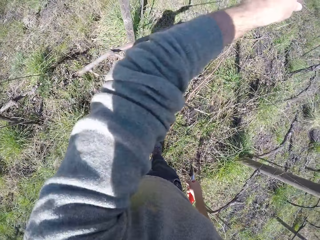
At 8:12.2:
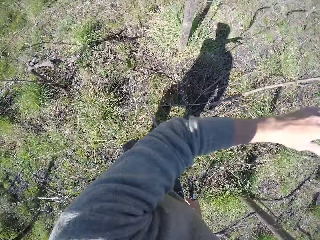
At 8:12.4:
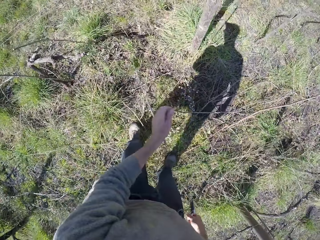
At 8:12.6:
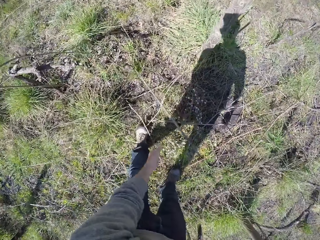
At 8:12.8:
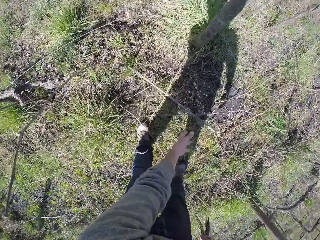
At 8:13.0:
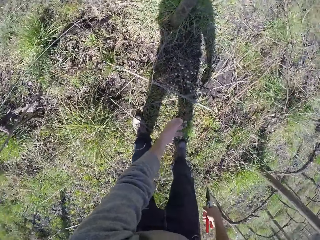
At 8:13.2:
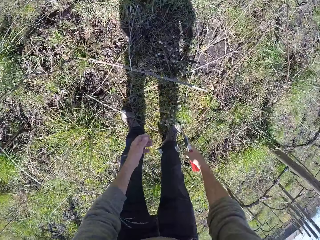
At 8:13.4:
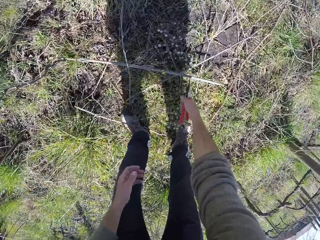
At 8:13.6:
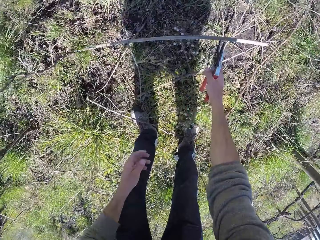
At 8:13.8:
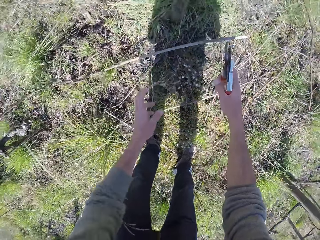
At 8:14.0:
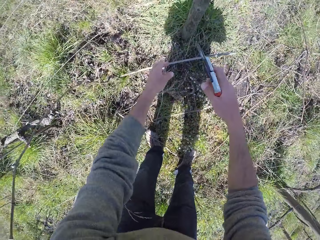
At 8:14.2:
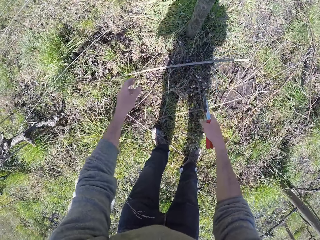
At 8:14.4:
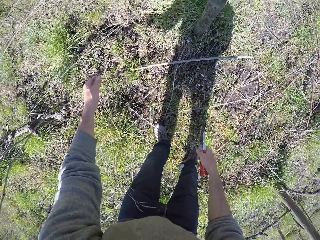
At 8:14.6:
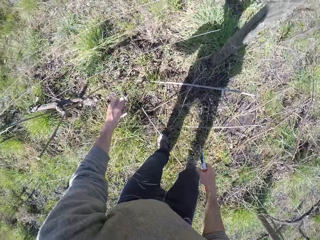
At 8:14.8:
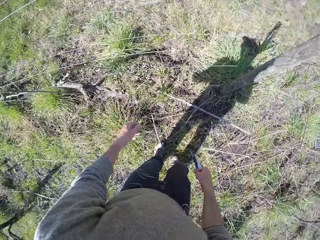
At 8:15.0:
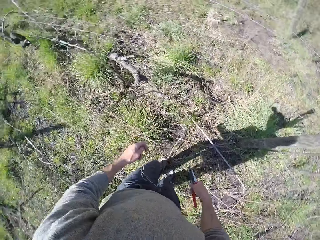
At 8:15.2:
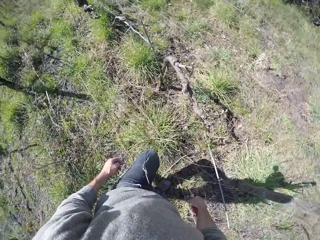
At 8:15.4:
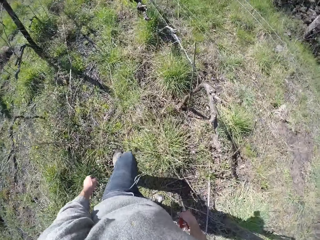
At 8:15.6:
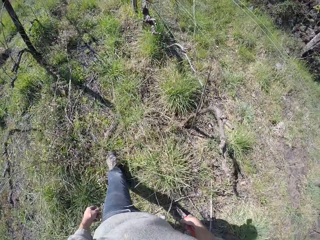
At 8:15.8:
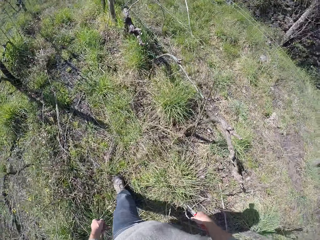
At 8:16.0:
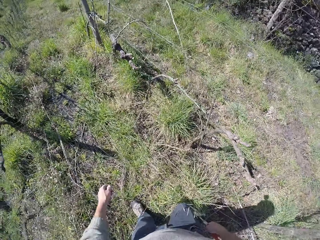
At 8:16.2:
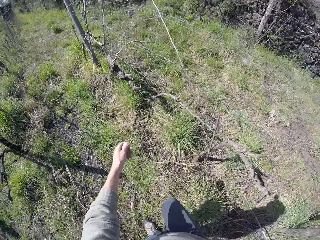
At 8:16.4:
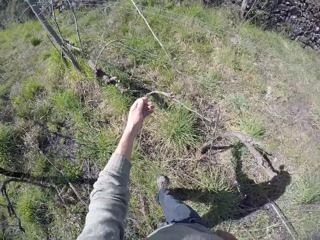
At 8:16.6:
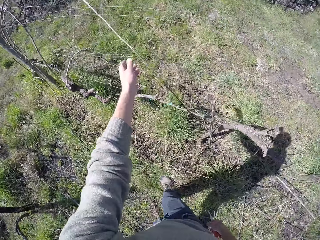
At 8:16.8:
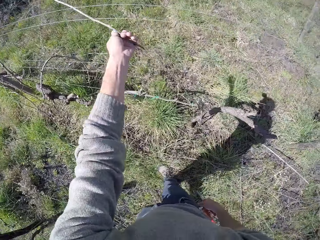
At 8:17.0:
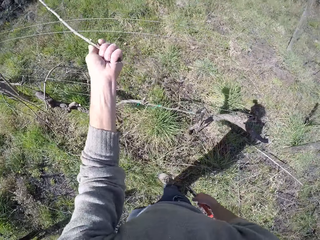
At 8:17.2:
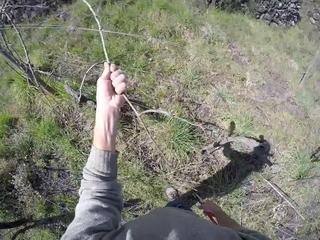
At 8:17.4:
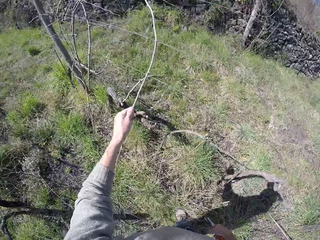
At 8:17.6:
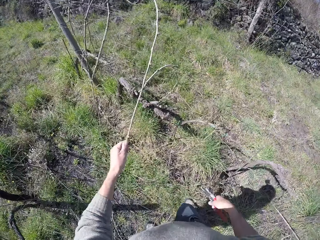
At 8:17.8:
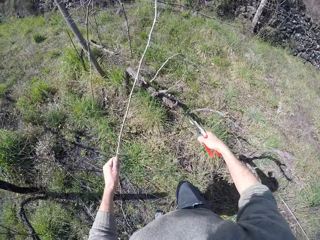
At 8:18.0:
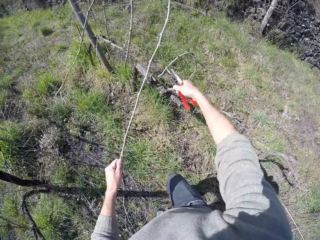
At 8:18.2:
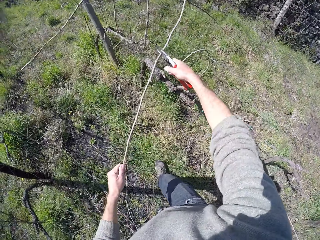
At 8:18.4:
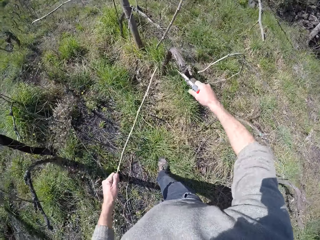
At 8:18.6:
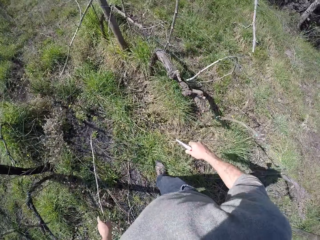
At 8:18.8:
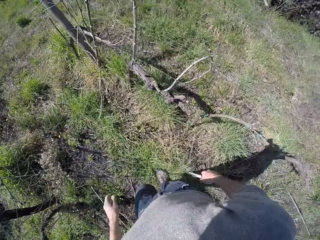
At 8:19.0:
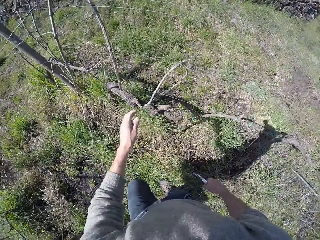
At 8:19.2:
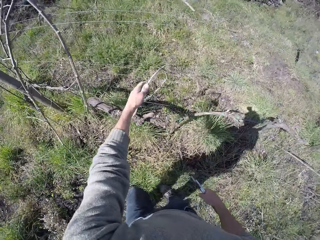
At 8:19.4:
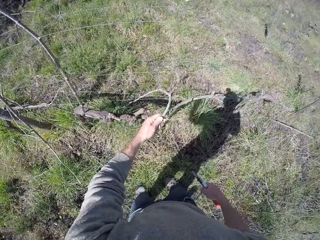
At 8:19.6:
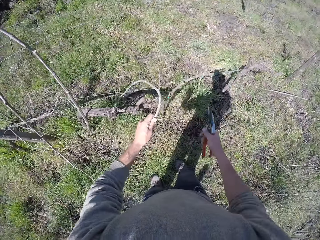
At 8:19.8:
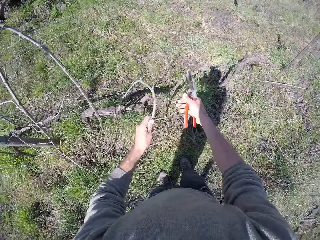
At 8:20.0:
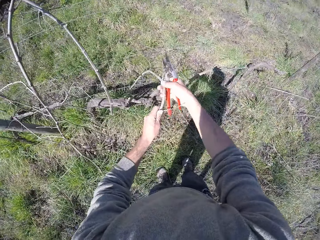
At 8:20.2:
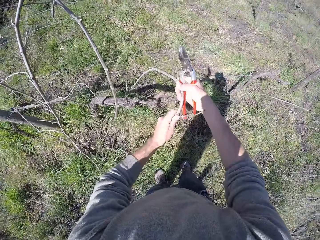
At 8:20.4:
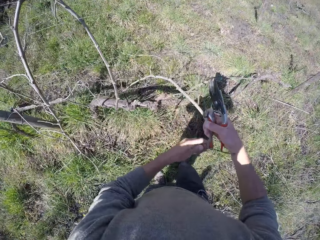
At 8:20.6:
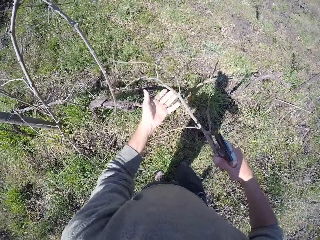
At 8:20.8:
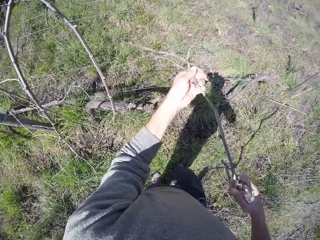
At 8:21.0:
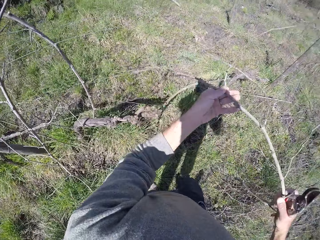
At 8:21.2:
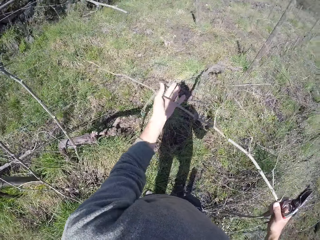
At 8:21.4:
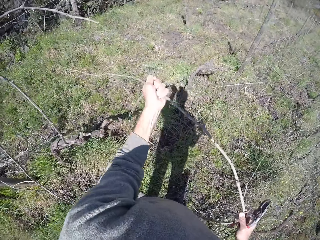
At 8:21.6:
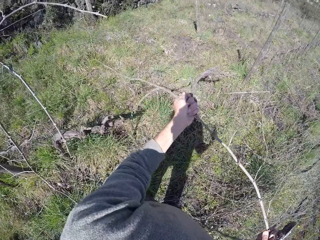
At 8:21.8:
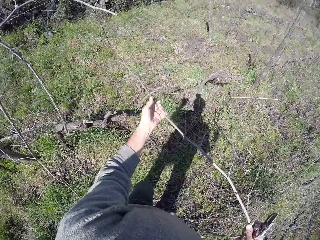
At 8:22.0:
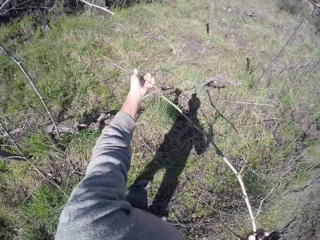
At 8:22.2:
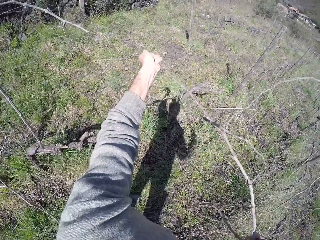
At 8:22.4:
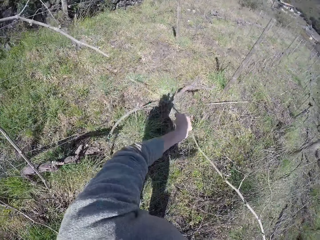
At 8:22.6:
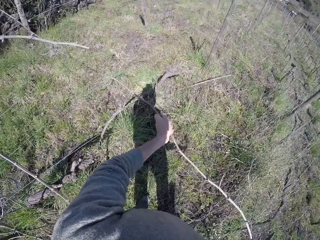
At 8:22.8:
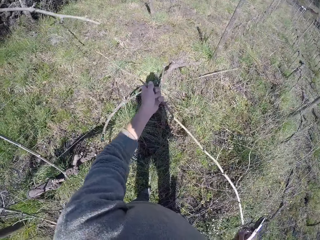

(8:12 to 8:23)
The camera wearer drops the tree branch on the floor with his left hand. He picks the wood. He walks around. He picks the wood. He pulls the tree branch with his left hand. He cuts the tree branch with the pliers in his right hand. He drops the tree branch on the floor with his left hand. He picks the wood. He pulls the tree branch with both hands.

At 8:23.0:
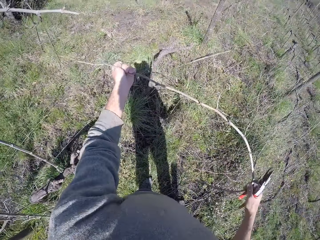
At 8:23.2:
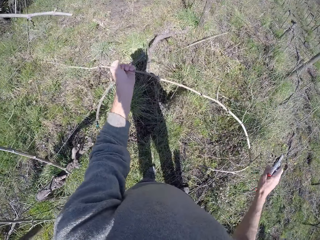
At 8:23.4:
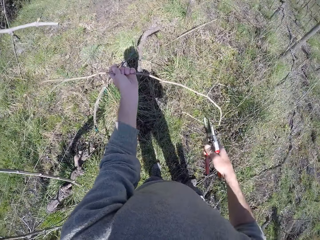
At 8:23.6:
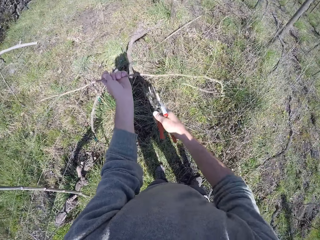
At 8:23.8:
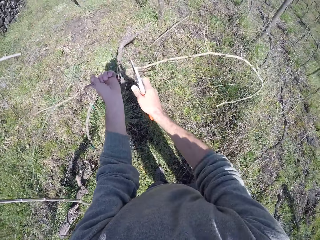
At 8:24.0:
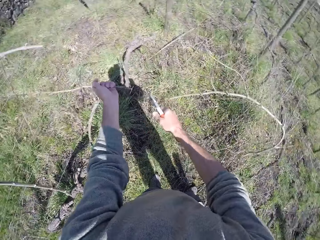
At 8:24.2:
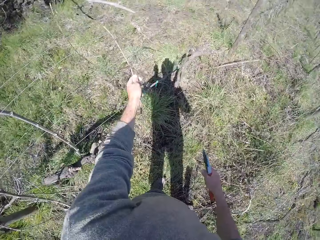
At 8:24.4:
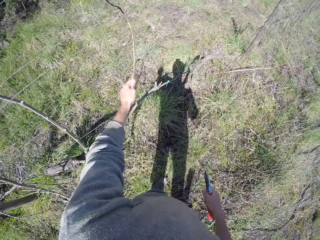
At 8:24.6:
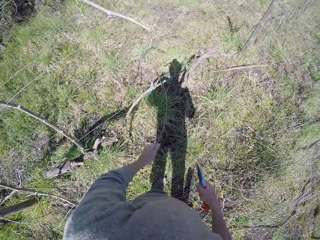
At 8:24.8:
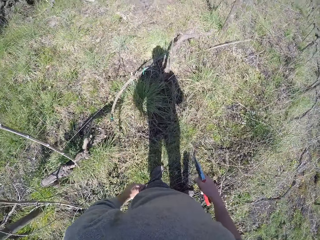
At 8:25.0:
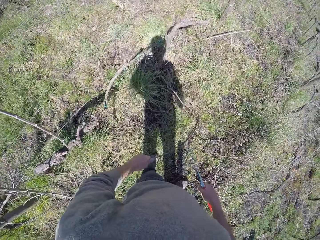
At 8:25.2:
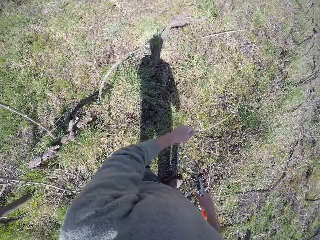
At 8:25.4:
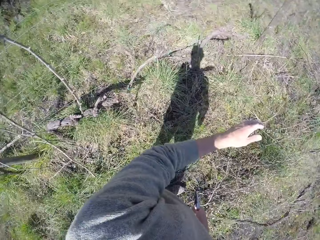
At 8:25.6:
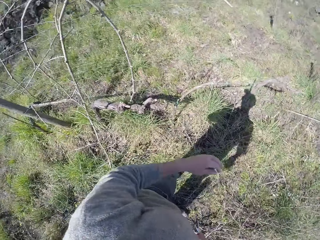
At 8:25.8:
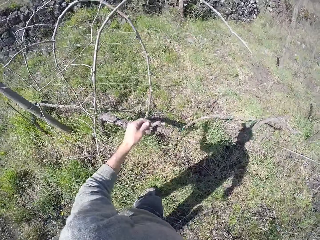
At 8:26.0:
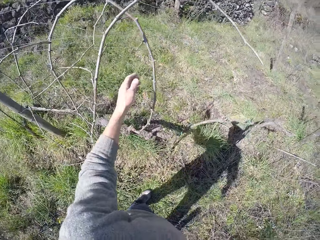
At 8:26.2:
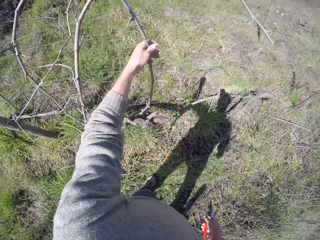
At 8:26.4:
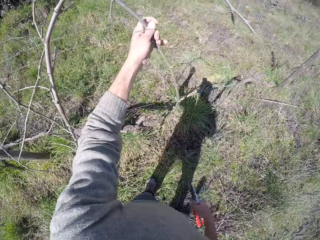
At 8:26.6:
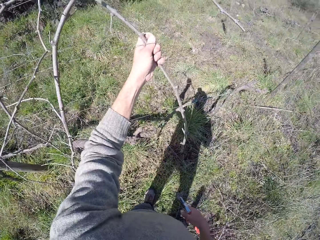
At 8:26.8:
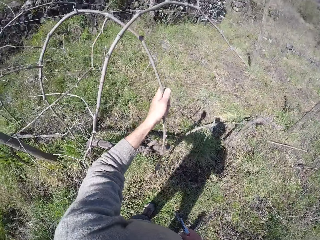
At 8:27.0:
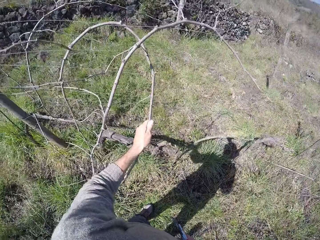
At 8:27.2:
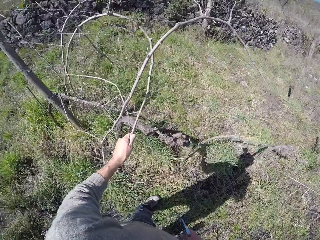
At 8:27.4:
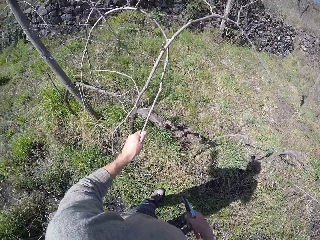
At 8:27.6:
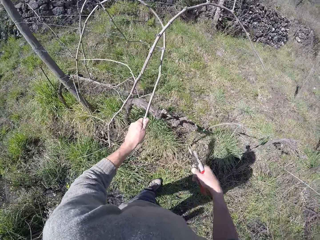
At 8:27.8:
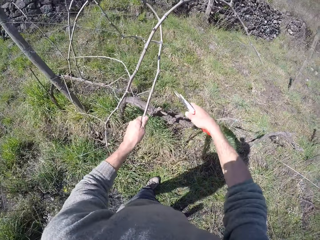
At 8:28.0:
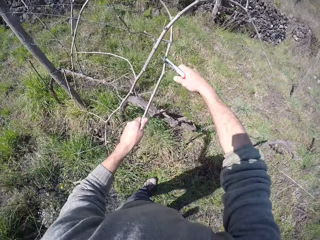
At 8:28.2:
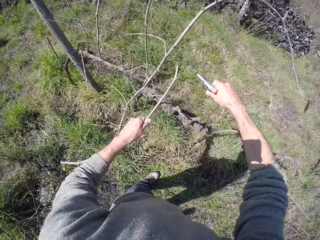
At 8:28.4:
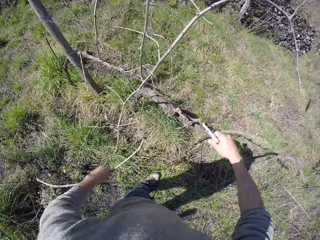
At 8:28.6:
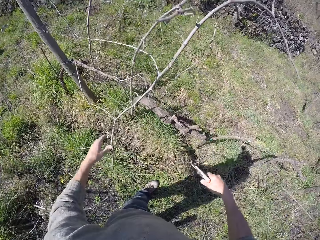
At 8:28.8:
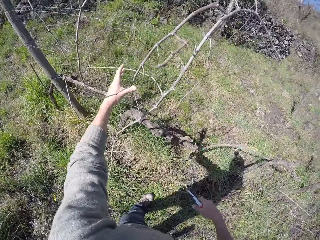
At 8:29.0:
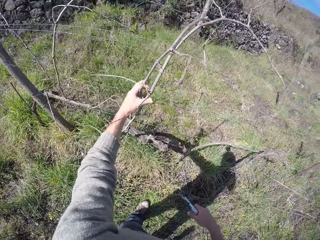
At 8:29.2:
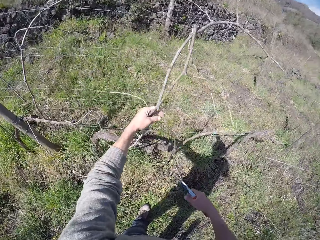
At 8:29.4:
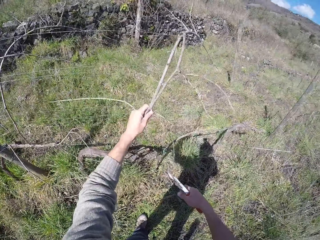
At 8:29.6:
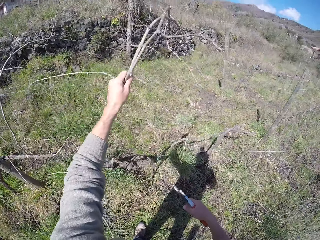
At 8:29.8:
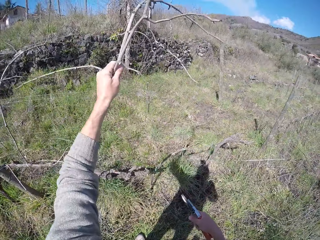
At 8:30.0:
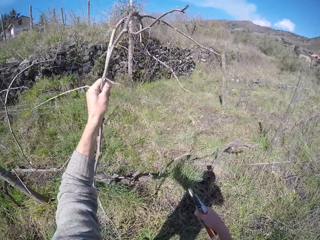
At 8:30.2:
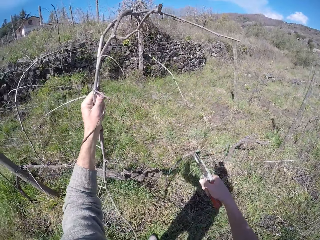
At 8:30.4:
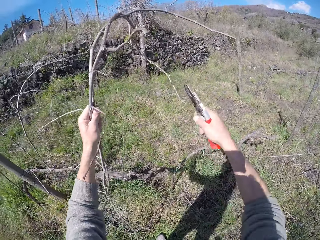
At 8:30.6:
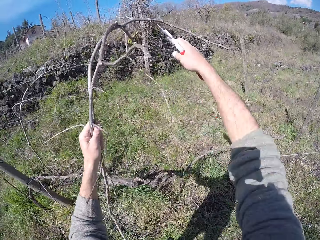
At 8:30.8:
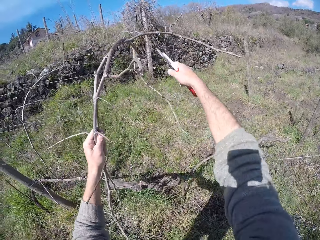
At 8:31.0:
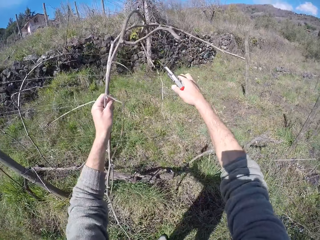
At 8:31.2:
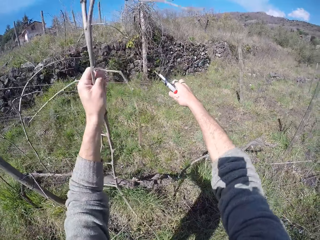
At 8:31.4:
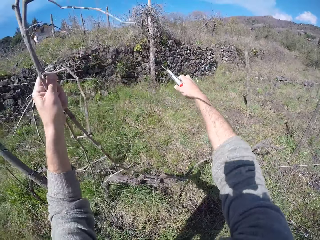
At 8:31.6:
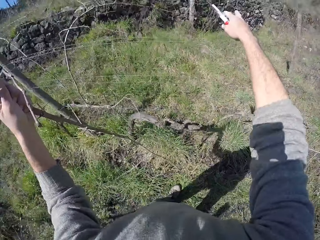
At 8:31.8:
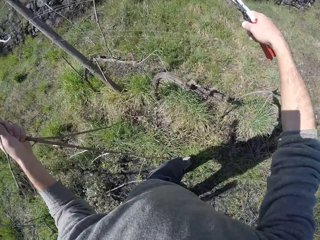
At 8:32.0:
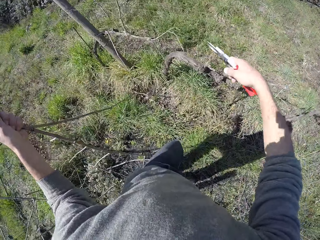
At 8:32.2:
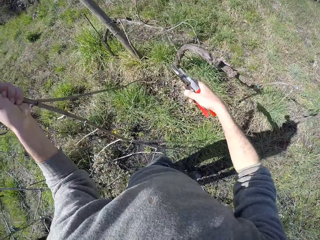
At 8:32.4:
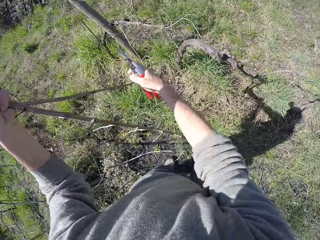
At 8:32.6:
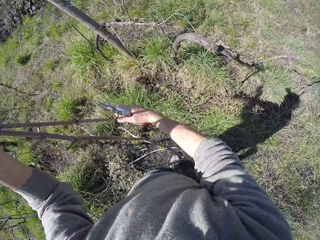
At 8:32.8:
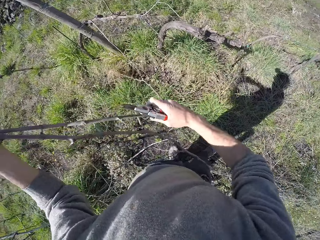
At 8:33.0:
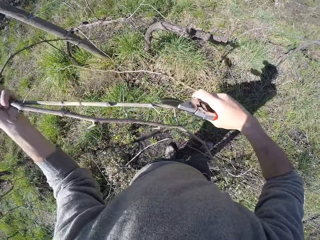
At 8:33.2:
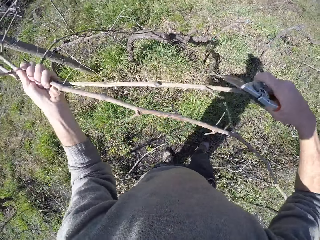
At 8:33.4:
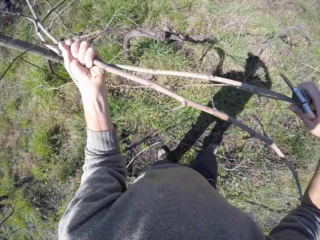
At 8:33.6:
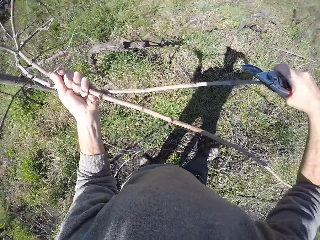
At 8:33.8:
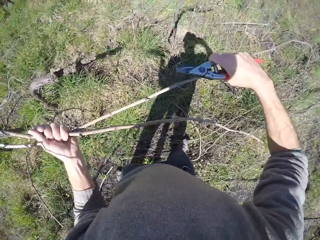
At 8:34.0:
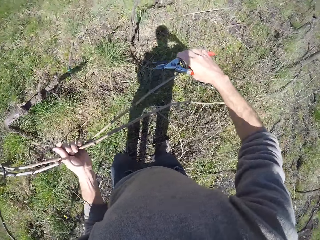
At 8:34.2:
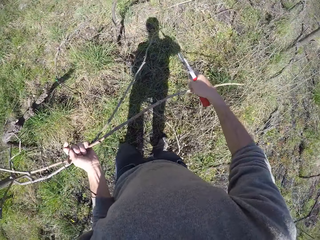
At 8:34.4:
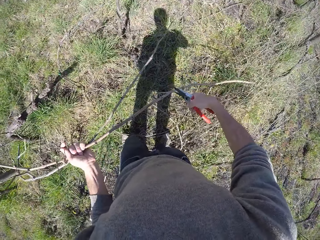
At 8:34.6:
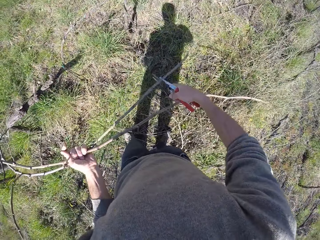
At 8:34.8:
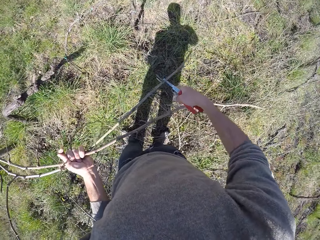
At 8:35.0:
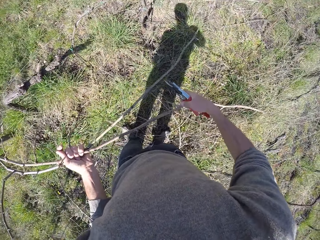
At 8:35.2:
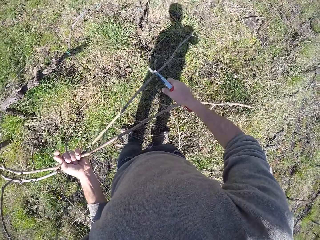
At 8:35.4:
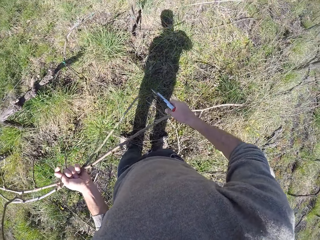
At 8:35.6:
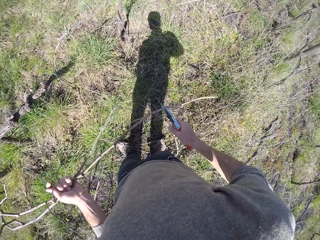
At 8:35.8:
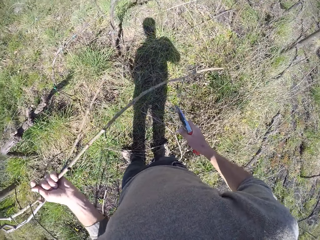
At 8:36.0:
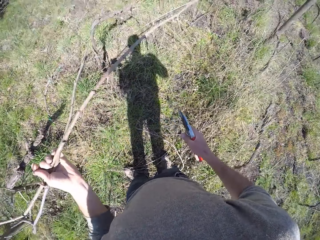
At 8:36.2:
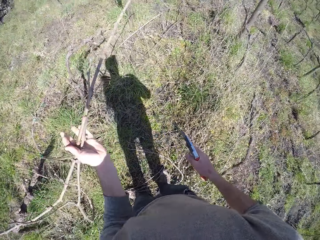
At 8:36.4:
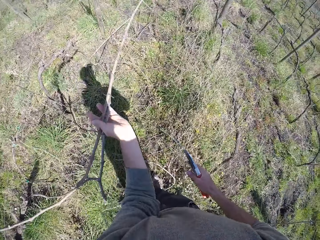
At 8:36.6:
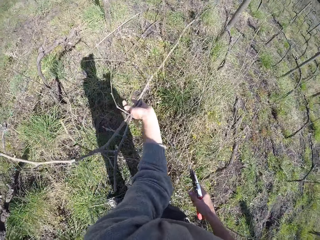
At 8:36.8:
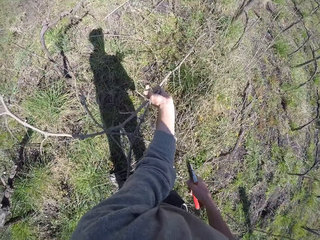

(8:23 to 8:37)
The camera wearer cuts the tree branch with the pliers in his right hand. He drops the tree branch on the floor with his left hand. He pulls the tree branch with his left hand. He cuts the tree branch with the pliers in his right hand. He drops the tree branch on the floor with his left hand. He pulls the tree branch with his left hand. He cuts the tree branch with the pliers in his right hand.
